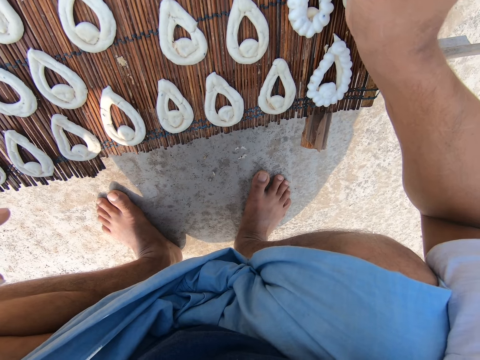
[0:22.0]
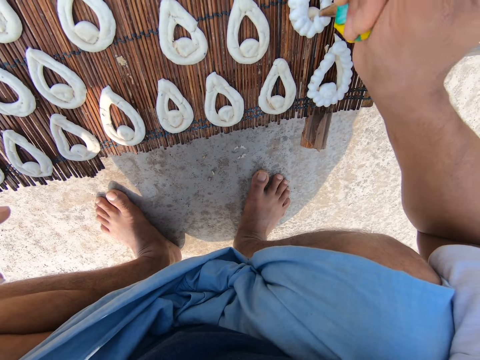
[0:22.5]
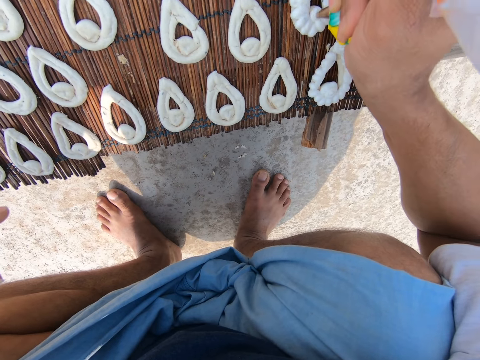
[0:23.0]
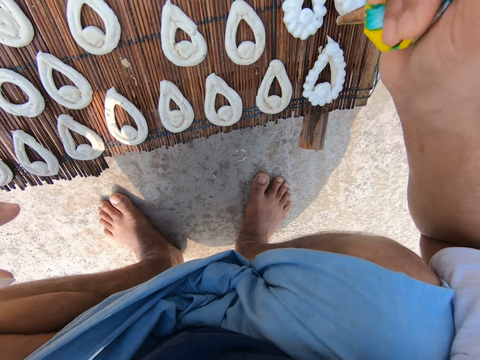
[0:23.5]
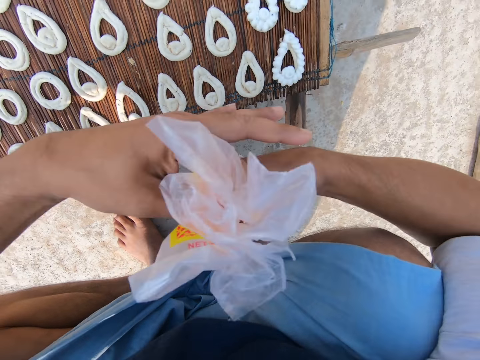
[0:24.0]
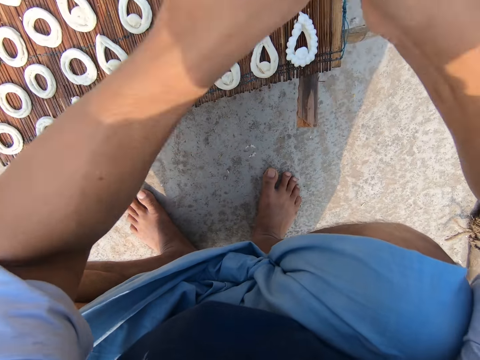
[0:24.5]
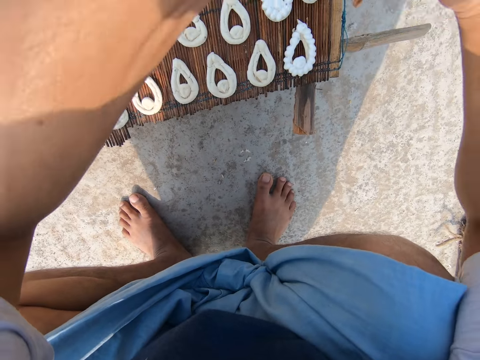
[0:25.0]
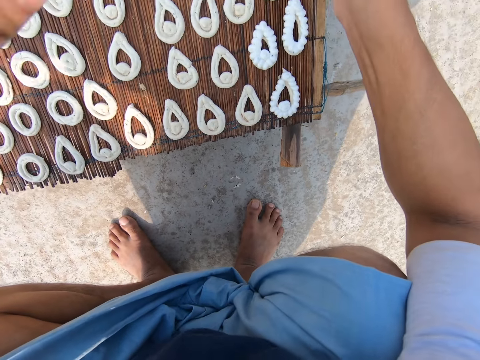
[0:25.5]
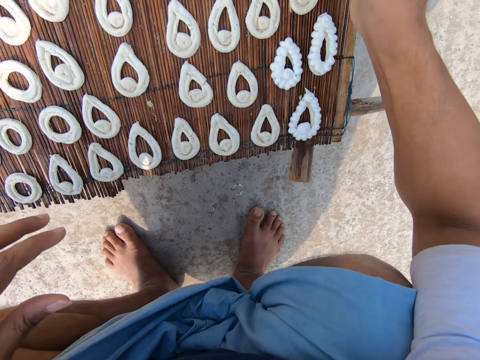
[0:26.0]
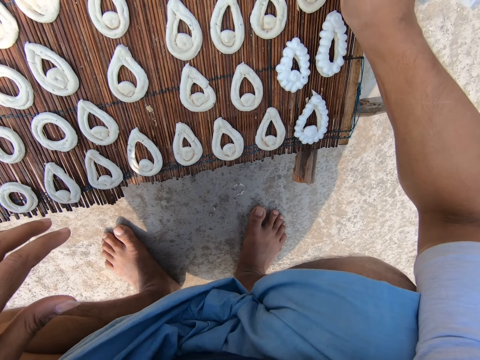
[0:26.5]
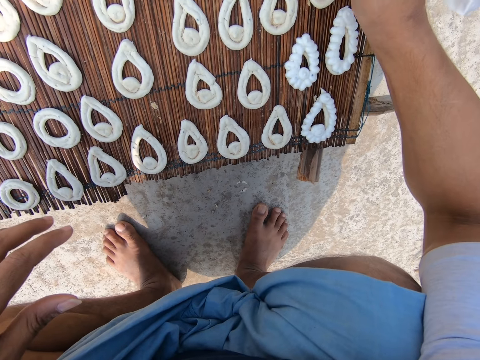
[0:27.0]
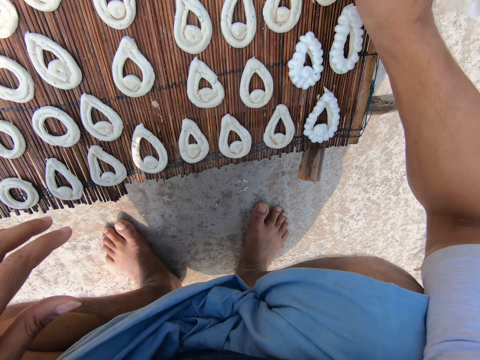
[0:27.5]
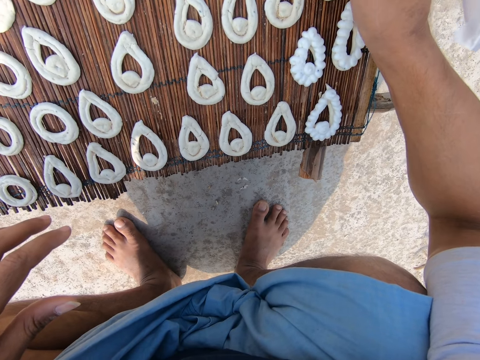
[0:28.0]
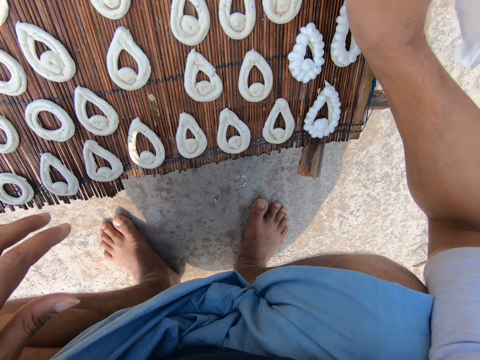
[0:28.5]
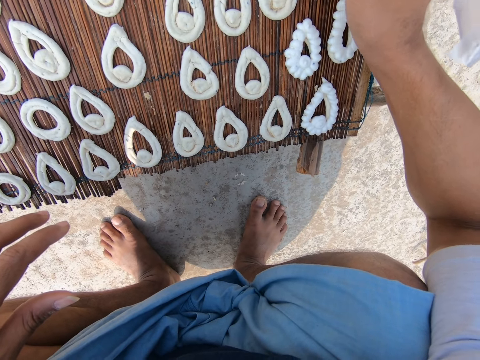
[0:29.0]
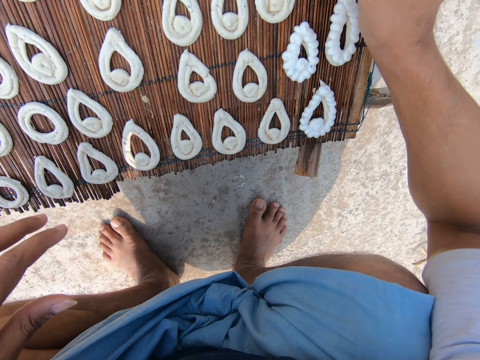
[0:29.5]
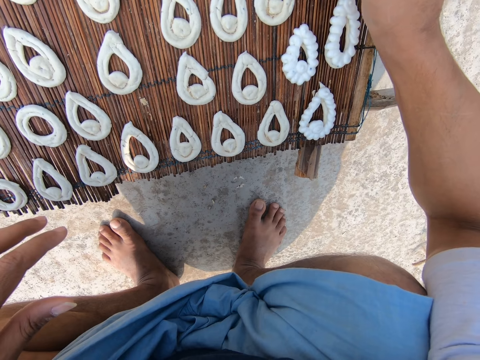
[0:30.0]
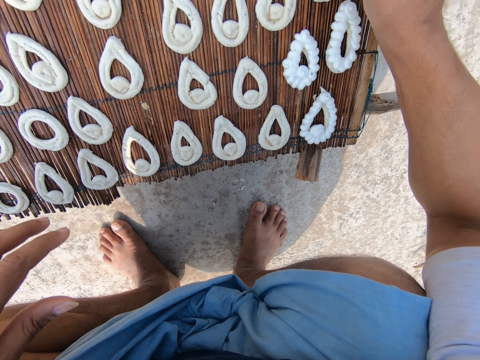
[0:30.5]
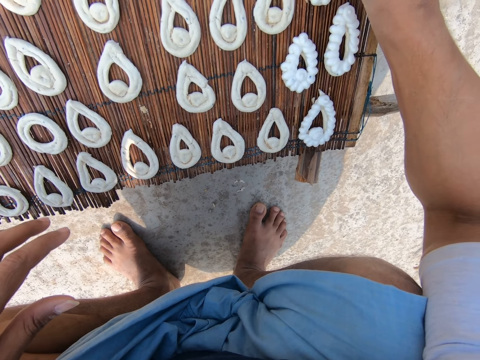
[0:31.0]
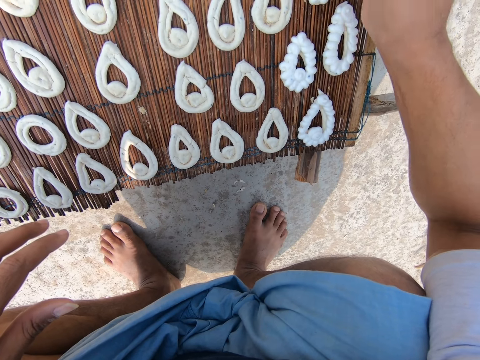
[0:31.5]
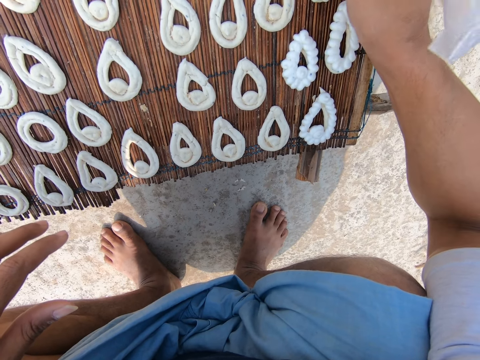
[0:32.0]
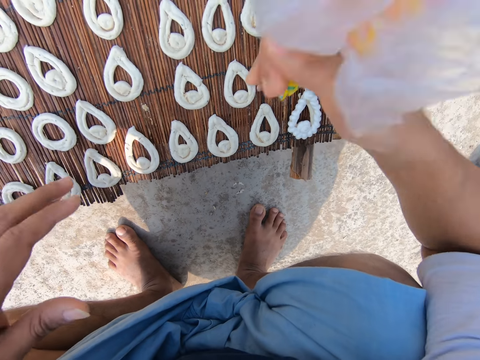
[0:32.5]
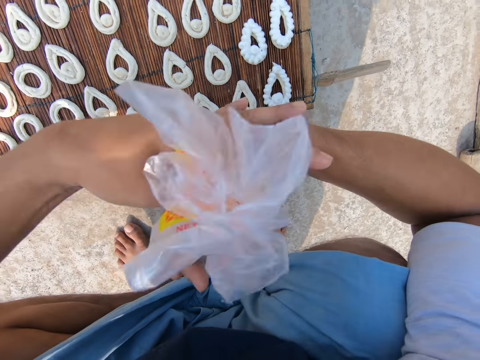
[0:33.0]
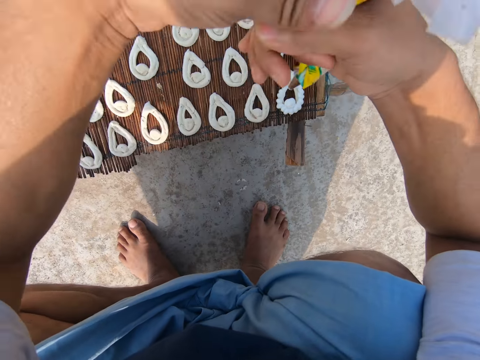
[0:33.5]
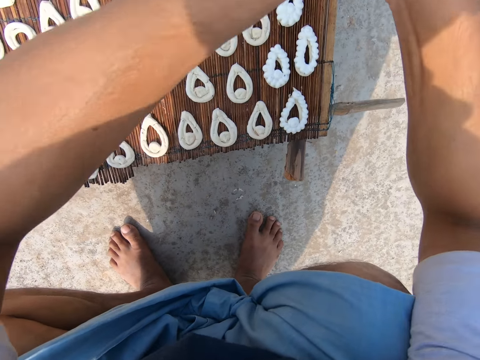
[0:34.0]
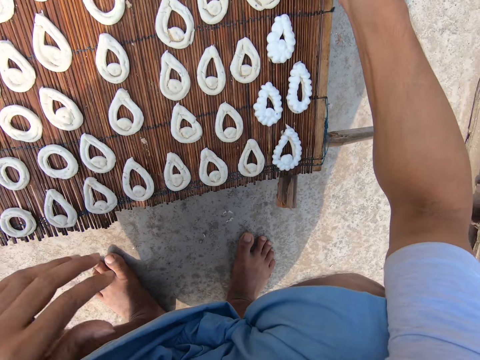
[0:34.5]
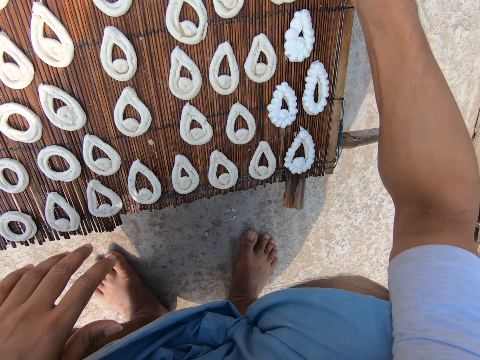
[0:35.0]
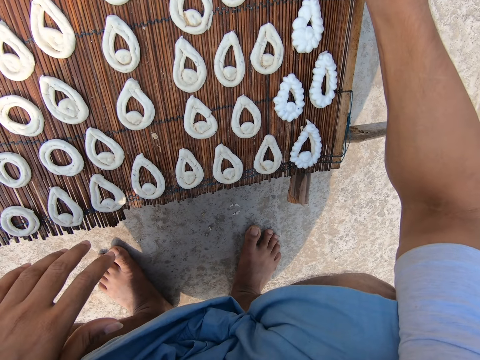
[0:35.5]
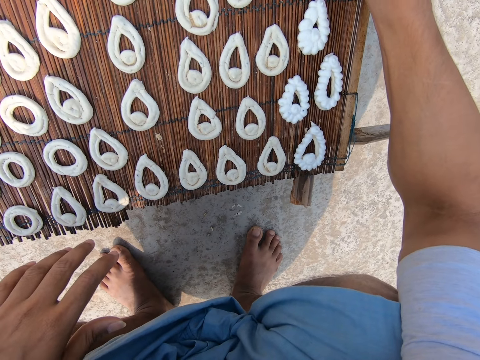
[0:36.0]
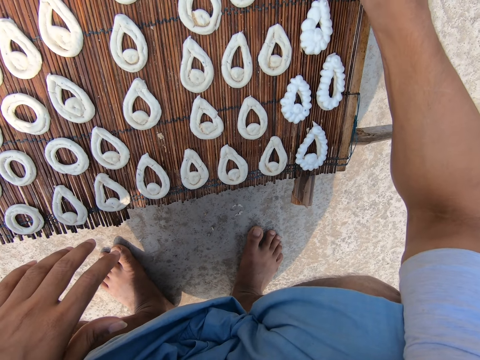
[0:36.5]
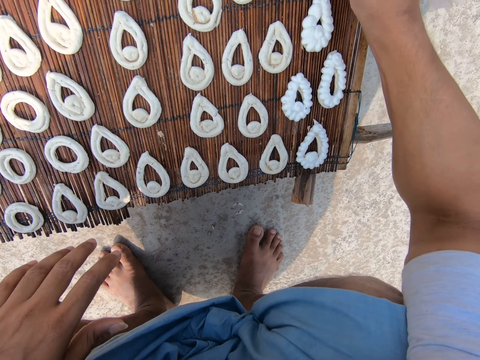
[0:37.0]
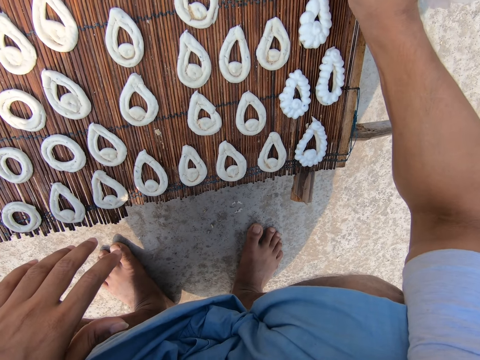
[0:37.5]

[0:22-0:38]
The camera wearer tightens the bag of icing or piping bag with his hands. He squeezes craft cream from the piping bag. He tightens the bag of icing with his hands. He squeezes craft cream from the piping bag.

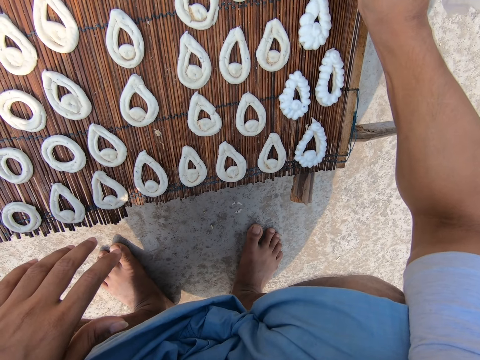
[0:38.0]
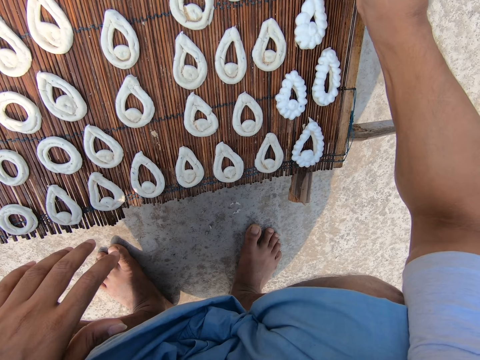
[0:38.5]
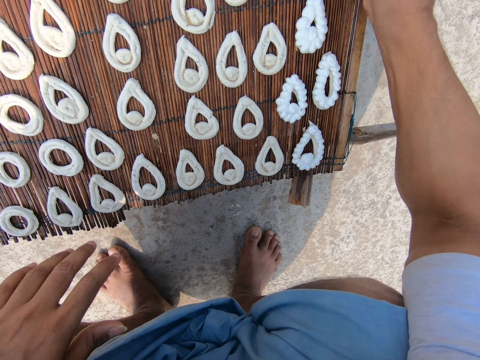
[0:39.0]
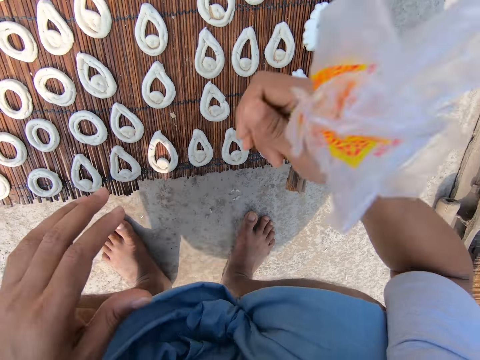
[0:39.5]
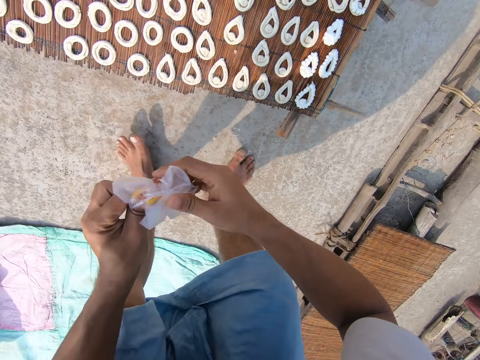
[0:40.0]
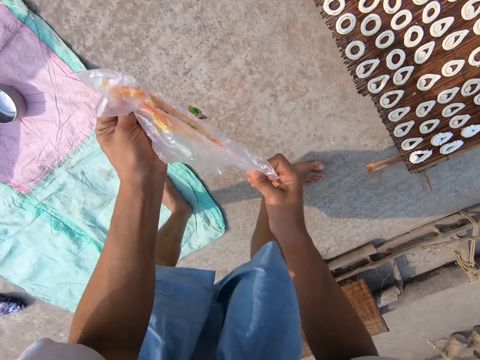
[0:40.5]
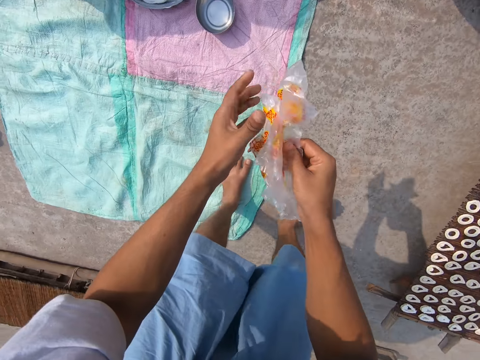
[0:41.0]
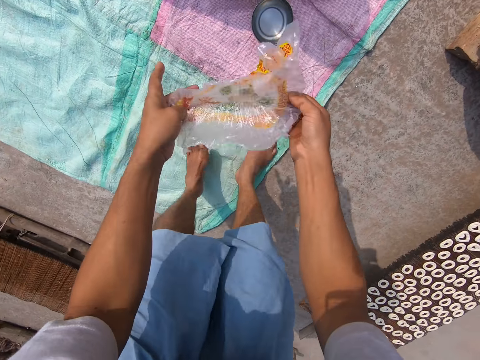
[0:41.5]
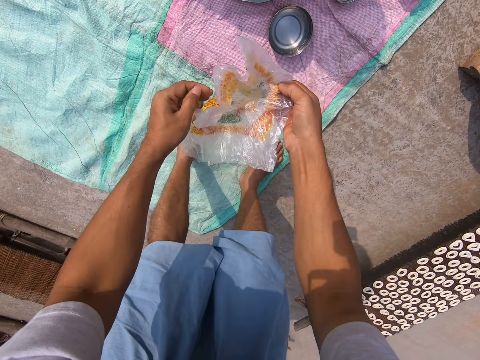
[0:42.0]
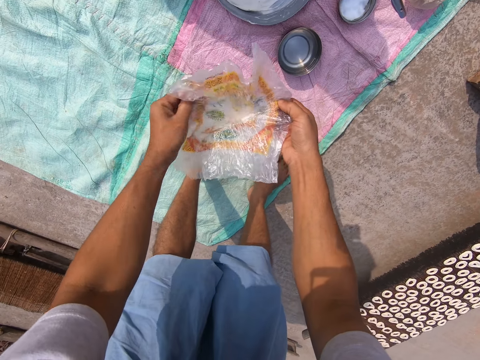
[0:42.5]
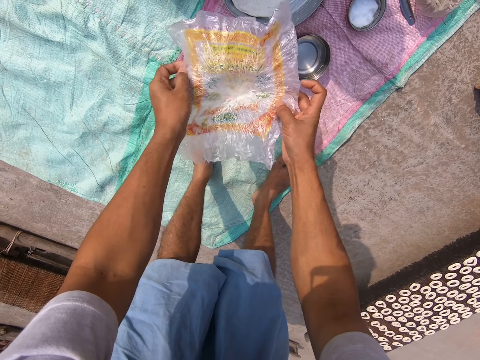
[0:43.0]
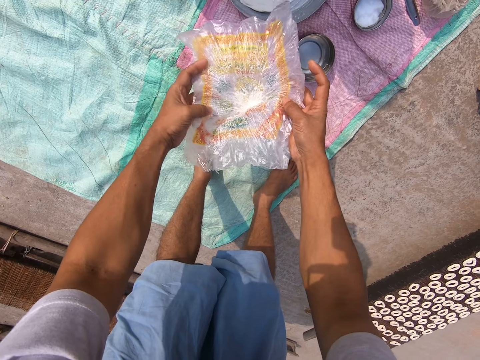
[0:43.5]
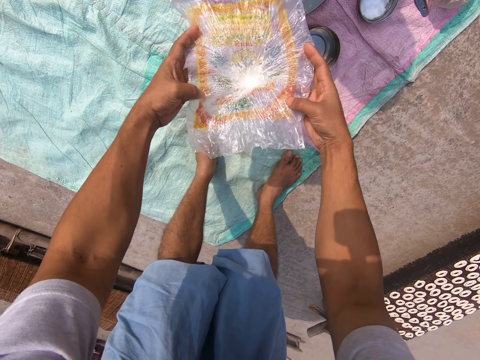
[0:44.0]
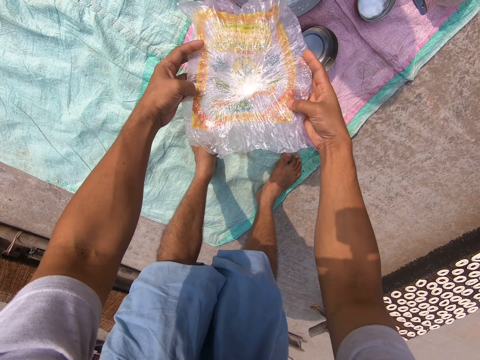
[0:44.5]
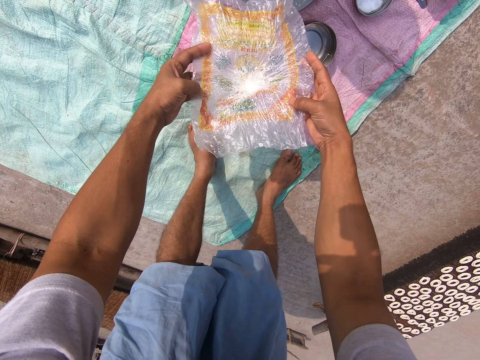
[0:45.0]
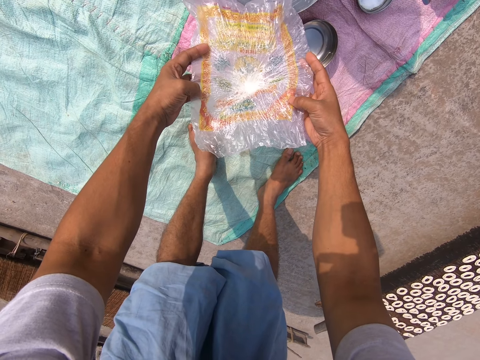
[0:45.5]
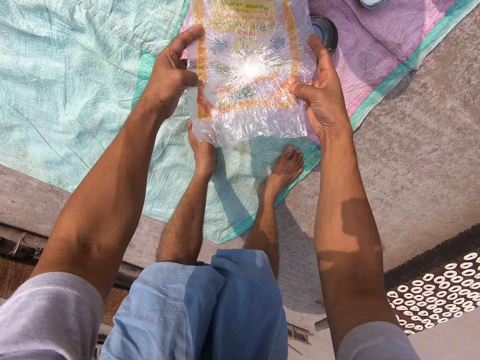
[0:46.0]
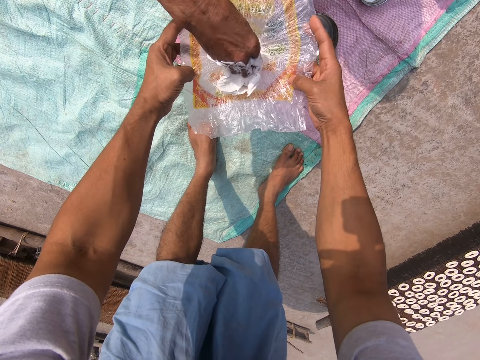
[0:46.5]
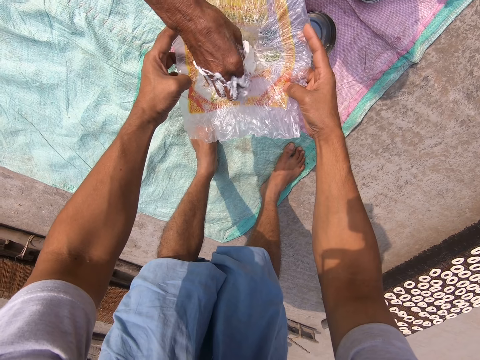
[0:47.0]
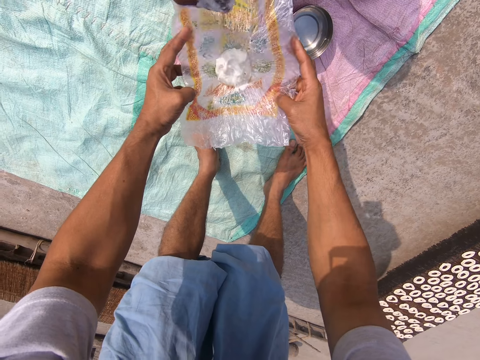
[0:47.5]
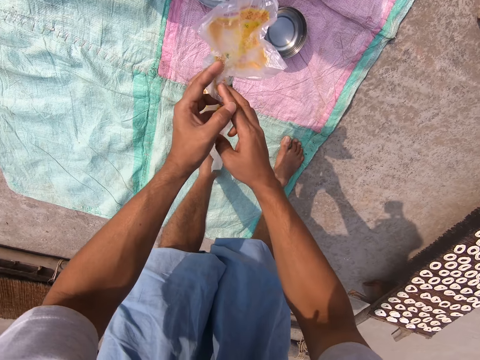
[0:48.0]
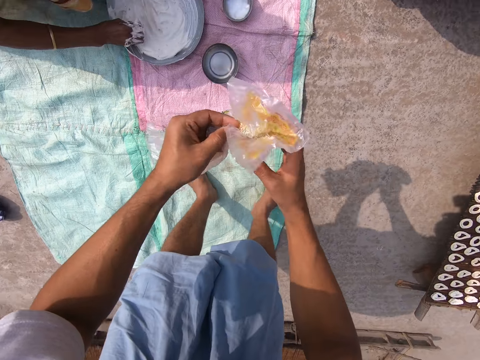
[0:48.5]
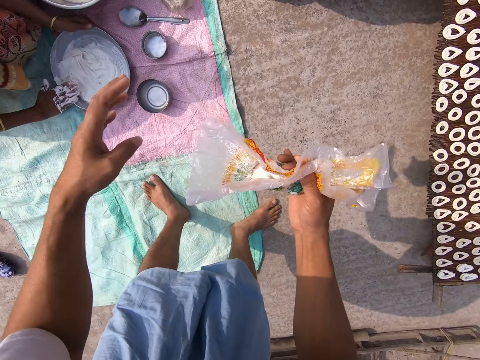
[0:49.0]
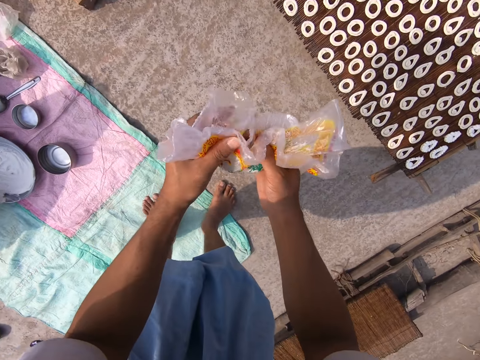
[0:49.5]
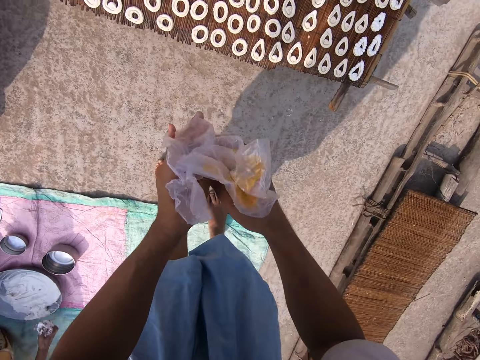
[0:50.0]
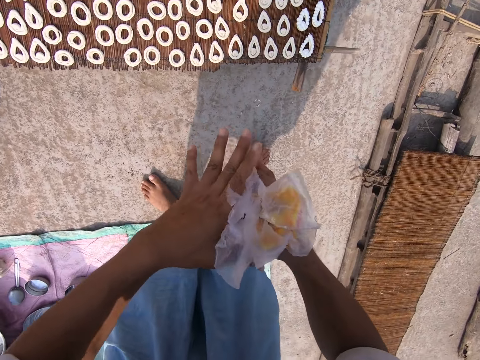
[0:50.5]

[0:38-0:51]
The camera wearer adjusts the piping bag or bag of icing. He opens the bag of icing with his hands. A woman fills the bag of icing with icing in her right hand. The camera wearer receives craft cream from the woman. He tightens the bag of icing with his hands. The woman places her right hand in a bowl of icing.
